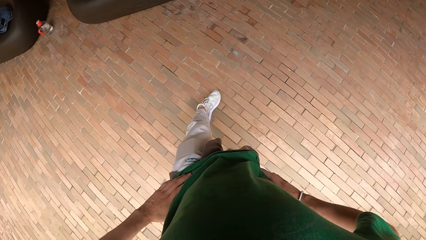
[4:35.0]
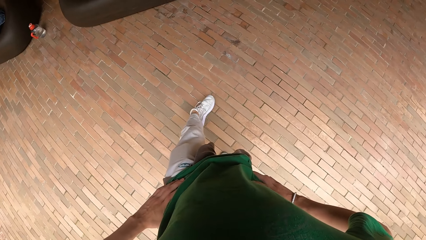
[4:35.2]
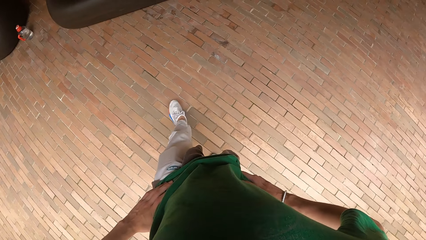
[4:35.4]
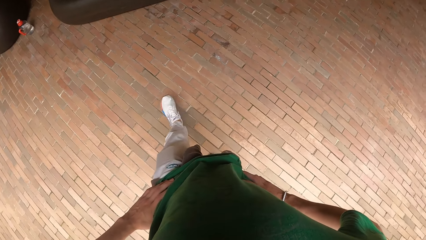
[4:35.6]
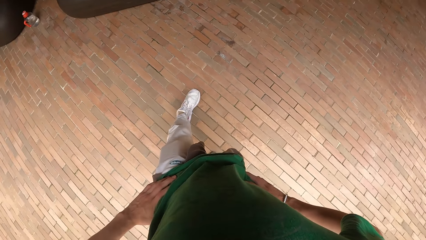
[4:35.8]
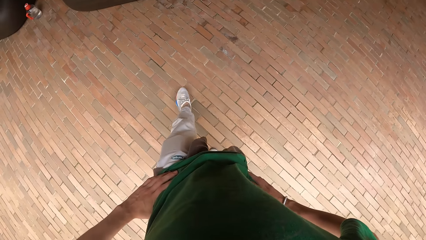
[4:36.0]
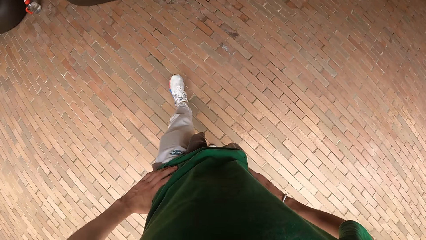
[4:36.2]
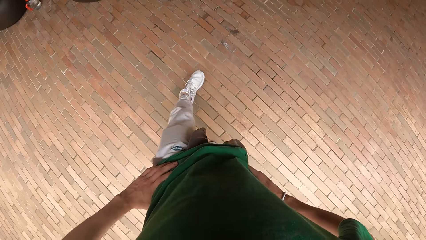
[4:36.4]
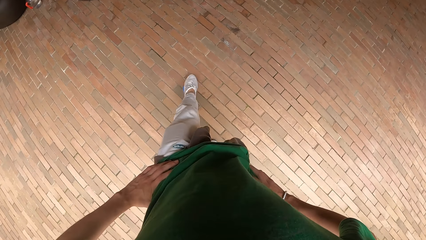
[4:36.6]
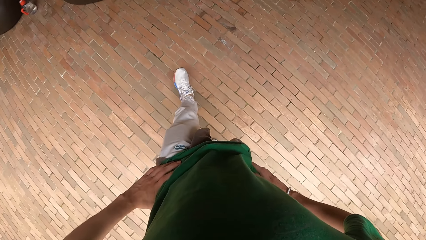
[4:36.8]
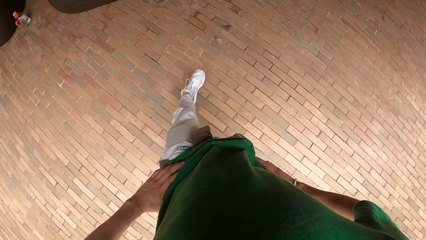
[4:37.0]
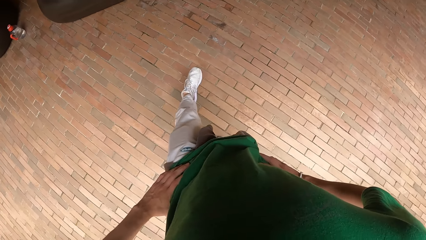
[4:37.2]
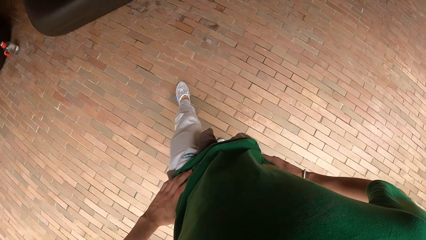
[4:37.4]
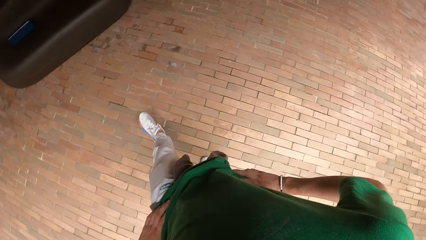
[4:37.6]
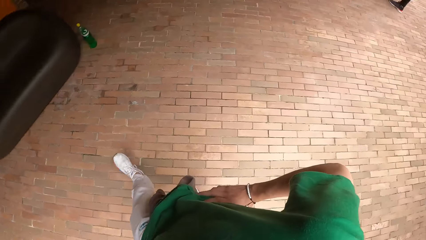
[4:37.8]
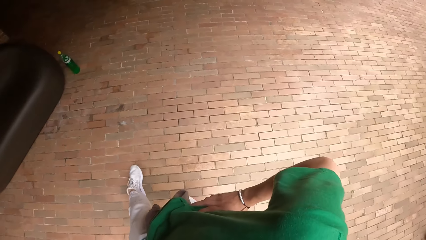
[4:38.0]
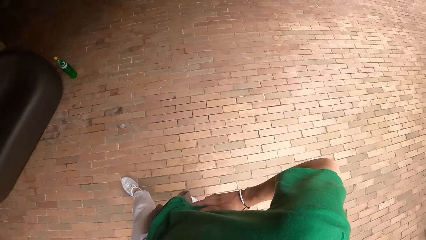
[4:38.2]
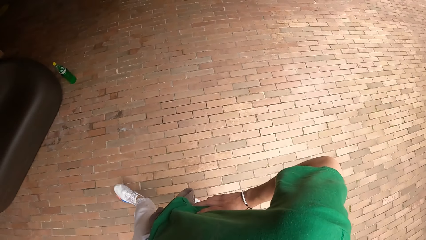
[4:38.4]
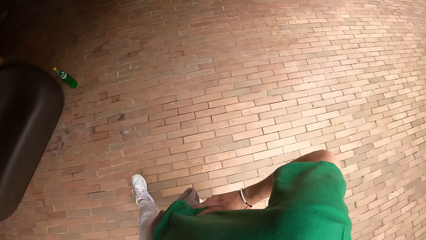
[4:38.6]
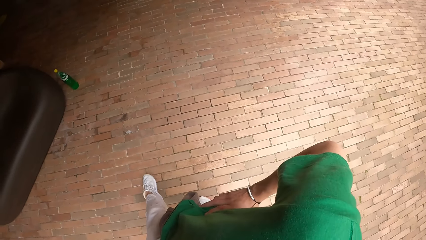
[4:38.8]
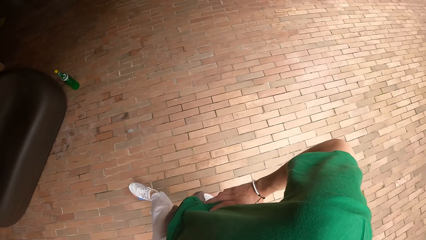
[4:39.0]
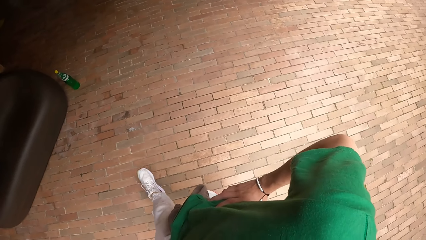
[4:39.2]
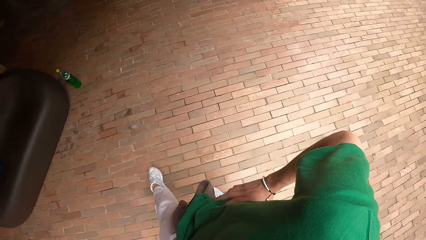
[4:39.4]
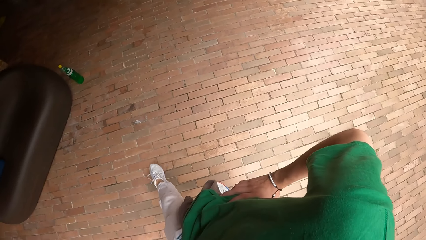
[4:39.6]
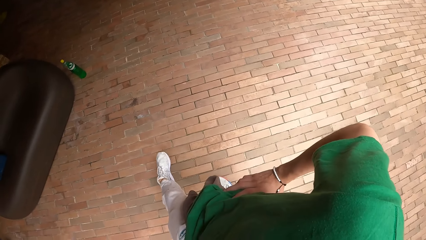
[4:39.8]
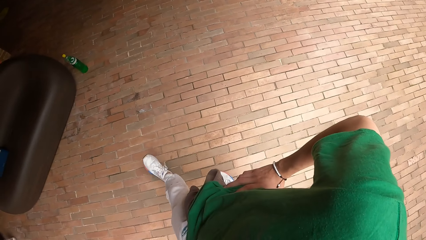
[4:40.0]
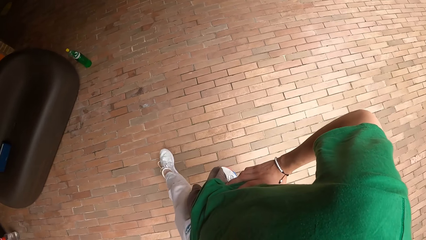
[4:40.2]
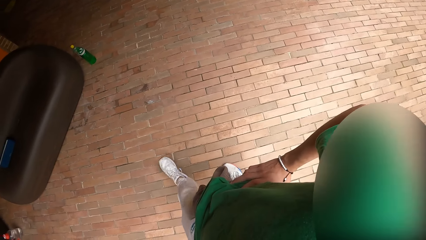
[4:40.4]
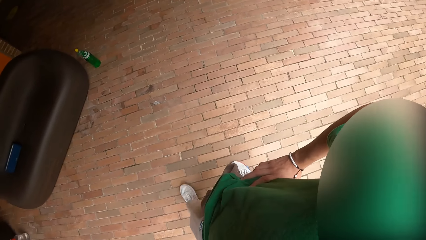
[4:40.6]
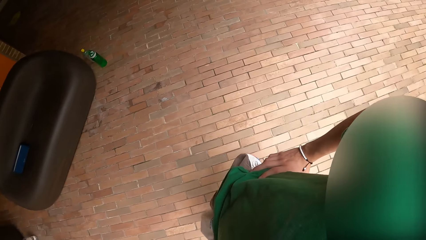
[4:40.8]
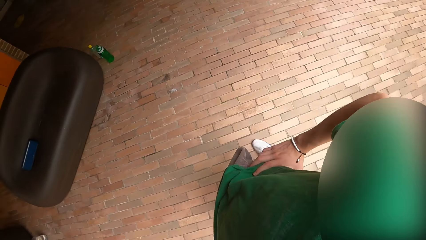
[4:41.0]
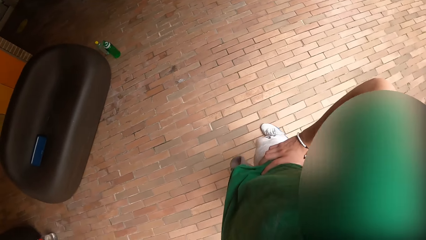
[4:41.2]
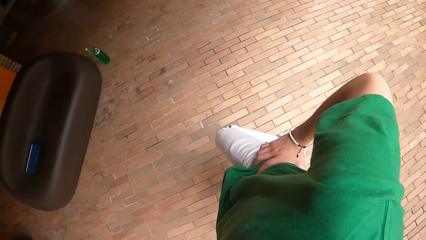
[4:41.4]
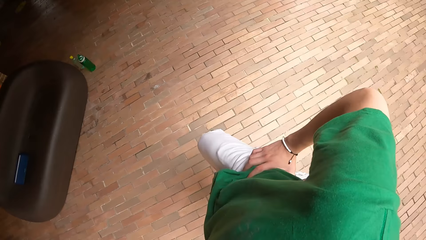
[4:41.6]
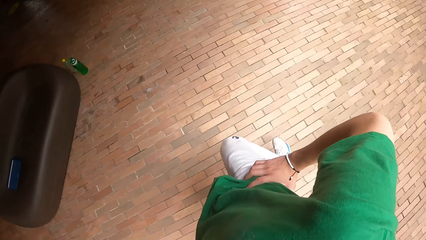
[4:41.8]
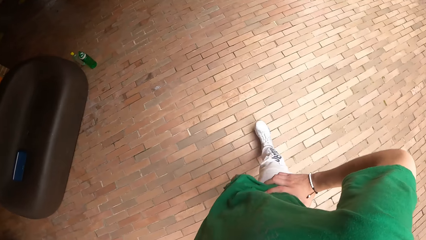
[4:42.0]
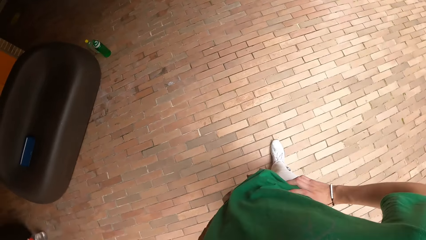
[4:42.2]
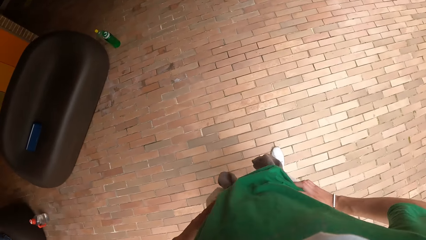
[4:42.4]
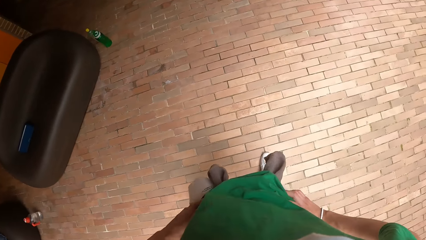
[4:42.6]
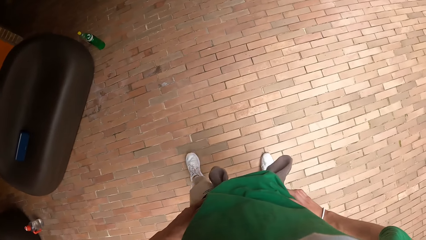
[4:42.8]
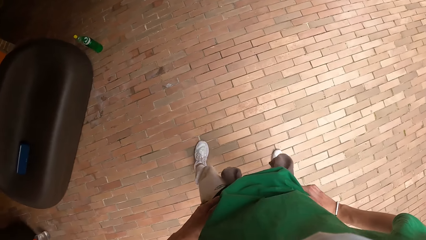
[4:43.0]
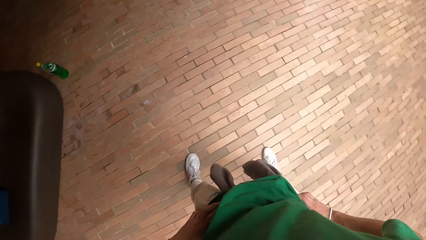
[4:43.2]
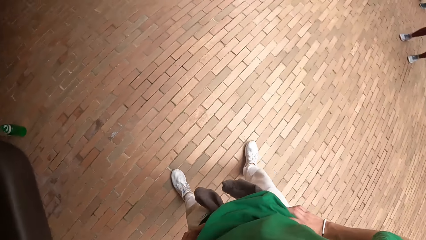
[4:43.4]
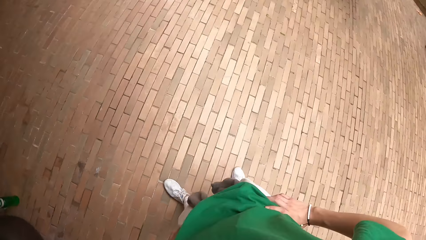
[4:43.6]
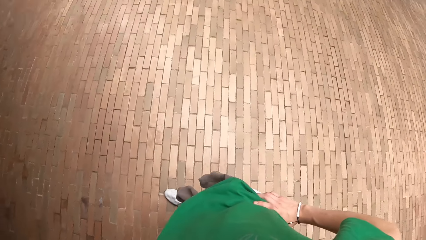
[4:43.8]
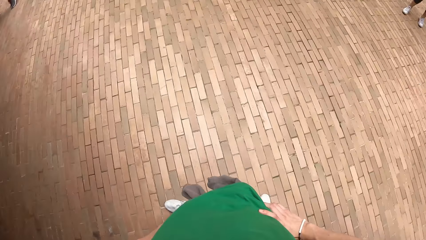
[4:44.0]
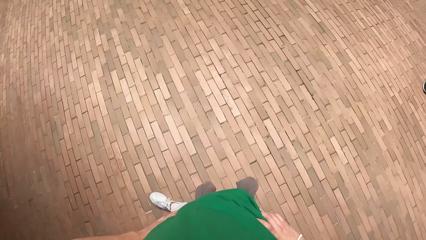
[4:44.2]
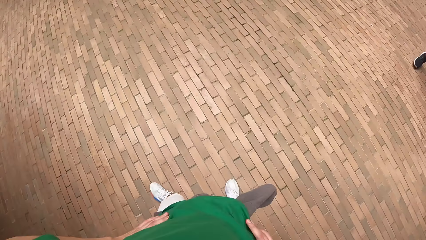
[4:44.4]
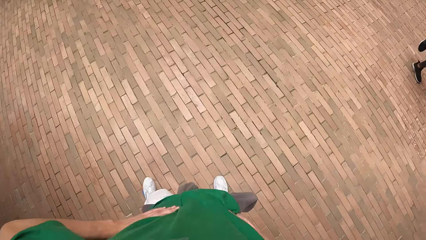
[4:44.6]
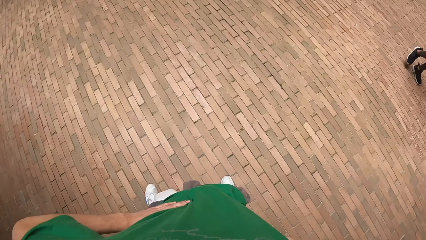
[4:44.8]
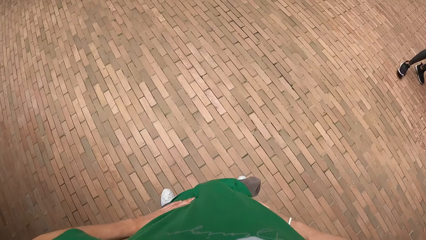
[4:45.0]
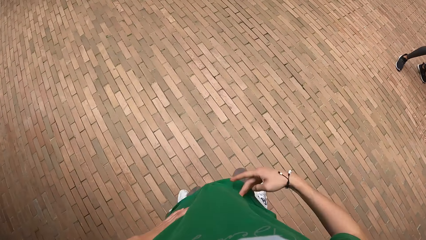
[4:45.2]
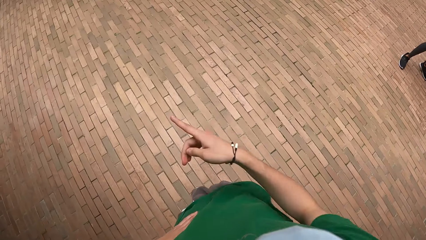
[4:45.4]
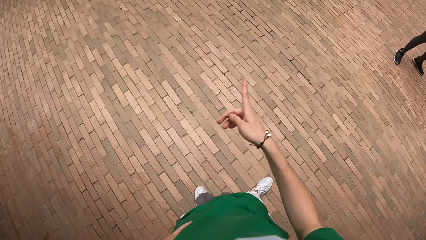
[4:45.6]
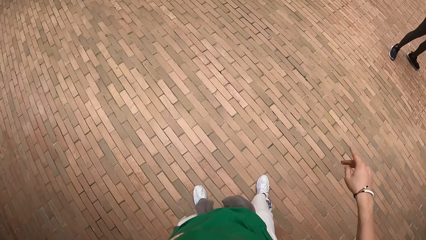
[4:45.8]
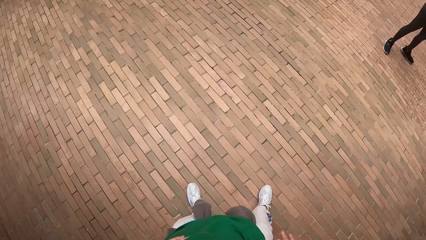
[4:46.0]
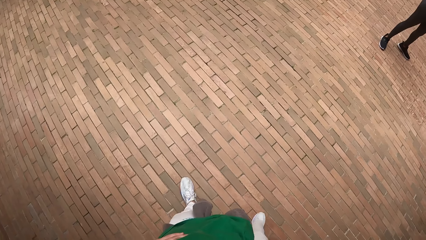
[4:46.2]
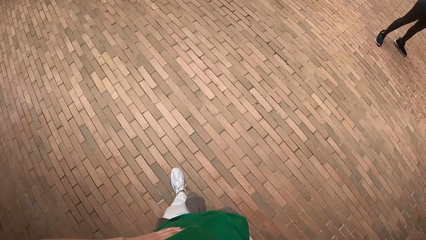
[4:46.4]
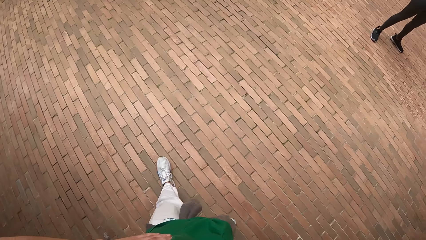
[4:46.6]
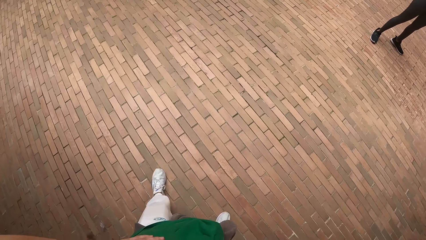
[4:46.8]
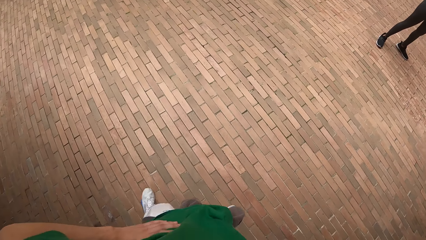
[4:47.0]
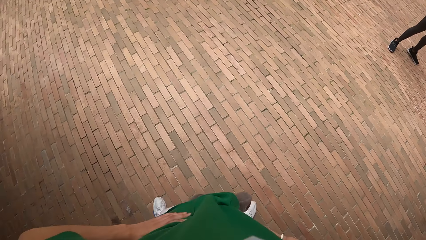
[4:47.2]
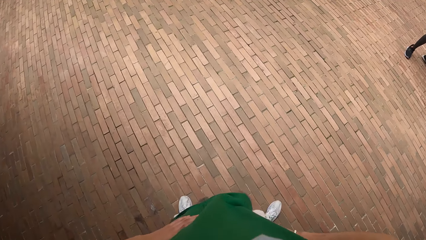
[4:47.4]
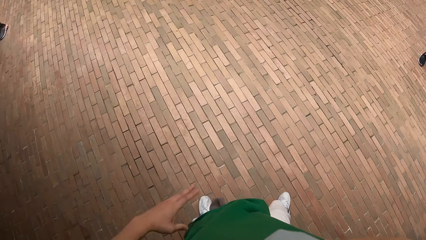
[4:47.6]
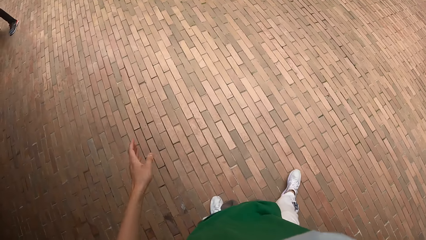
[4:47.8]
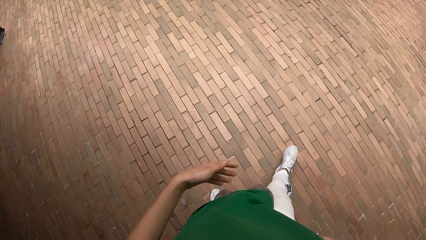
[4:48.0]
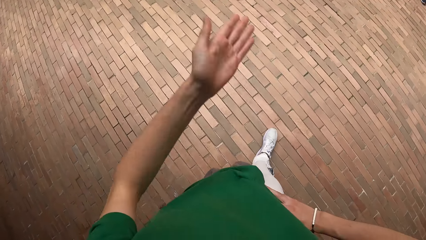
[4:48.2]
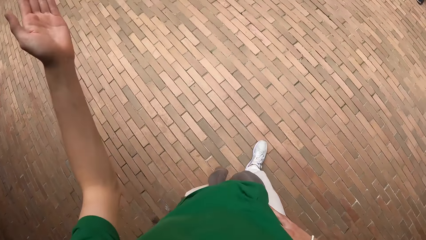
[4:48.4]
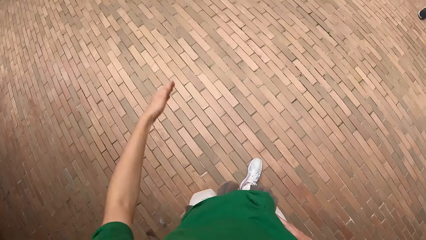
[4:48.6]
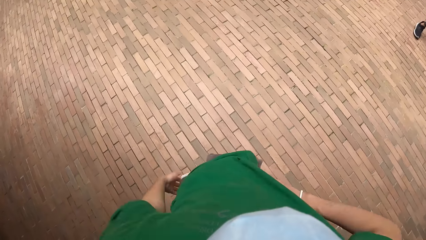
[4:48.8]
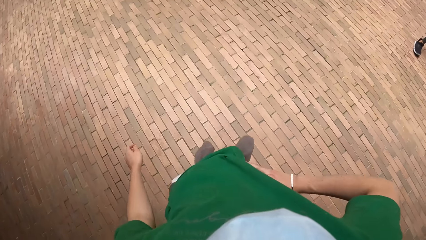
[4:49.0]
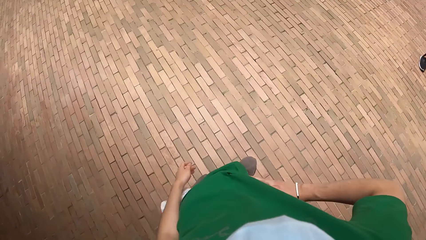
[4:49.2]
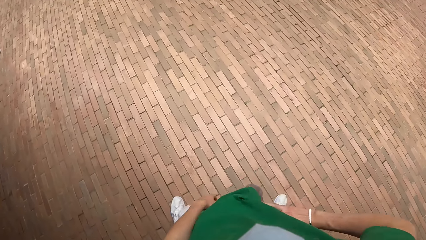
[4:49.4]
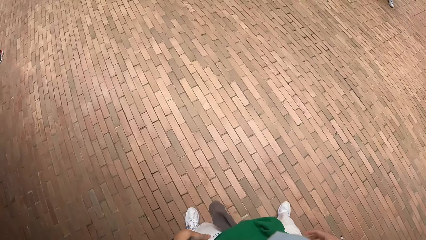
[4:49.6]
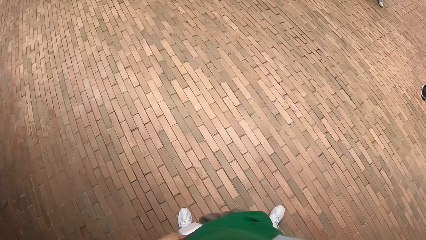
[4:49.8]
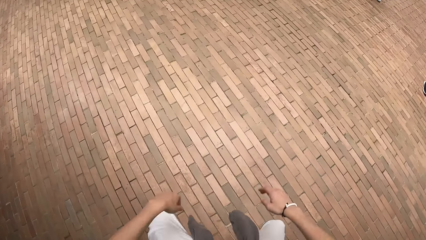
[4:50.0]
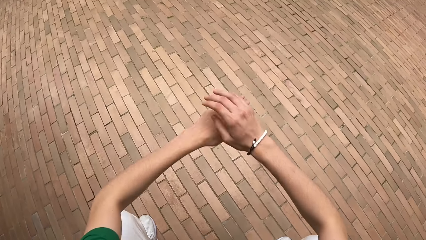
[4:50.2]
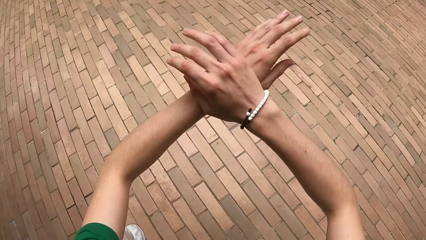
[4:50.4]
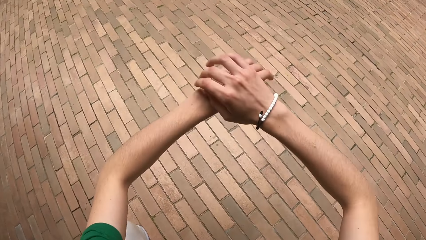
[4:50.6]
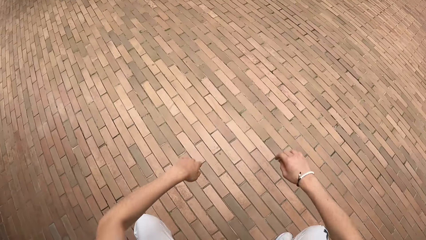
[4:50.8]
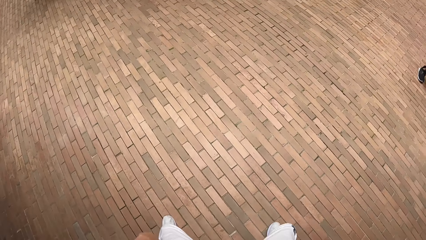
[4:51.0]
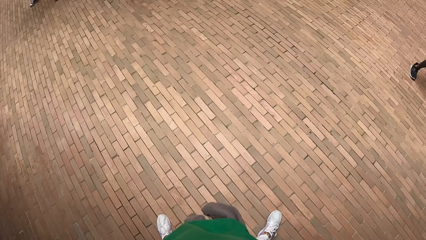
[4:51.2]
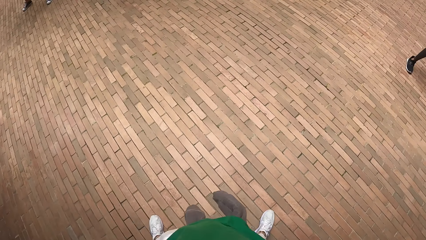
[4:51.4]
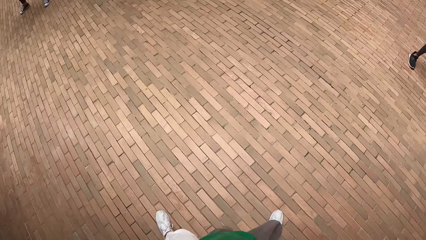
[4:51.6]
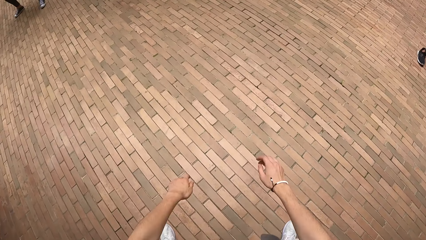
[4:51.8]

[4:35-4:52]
The camera wearer looks around. They look around again. They do hand movement, walk around, and do hand movement. They interact with a group of people. They do squats exercise.
